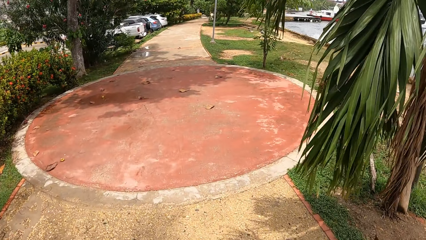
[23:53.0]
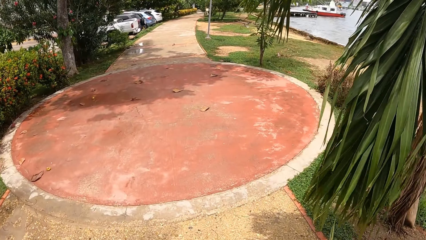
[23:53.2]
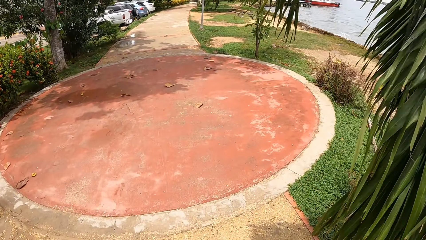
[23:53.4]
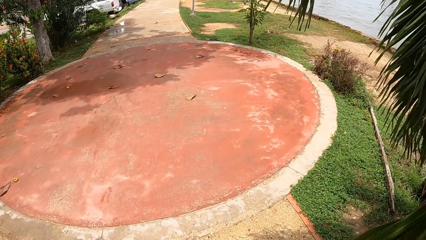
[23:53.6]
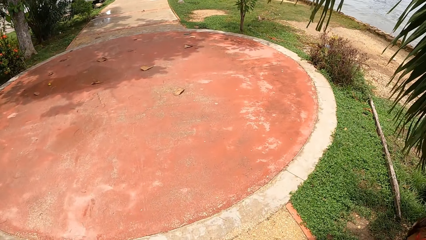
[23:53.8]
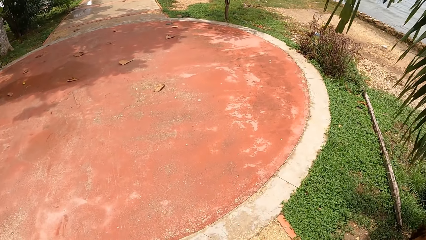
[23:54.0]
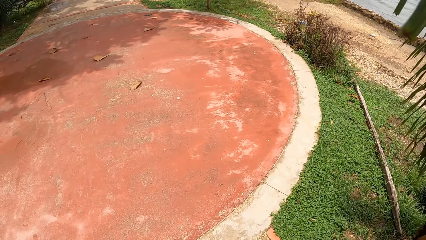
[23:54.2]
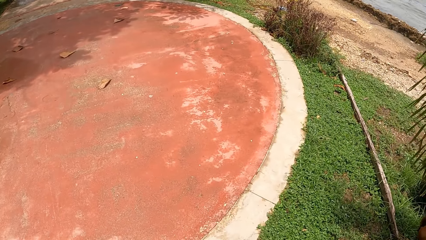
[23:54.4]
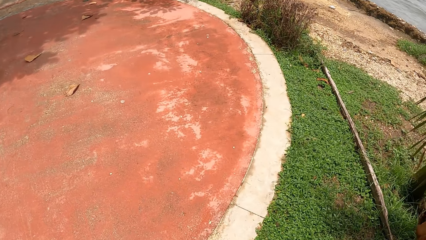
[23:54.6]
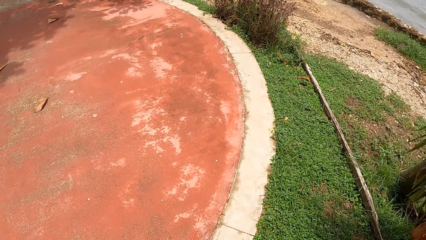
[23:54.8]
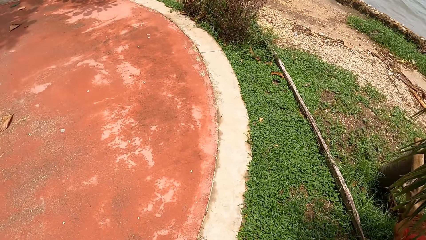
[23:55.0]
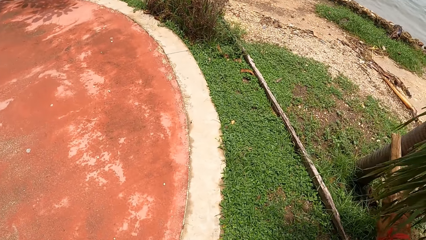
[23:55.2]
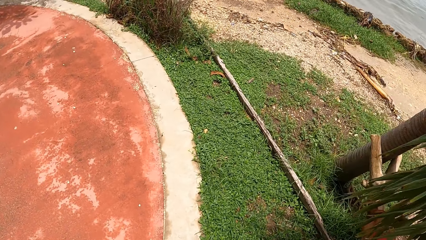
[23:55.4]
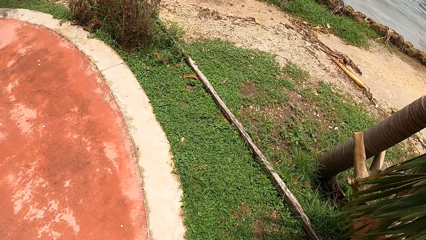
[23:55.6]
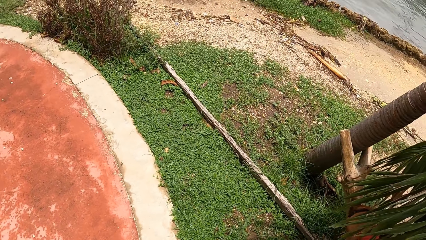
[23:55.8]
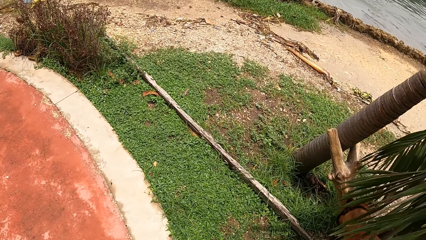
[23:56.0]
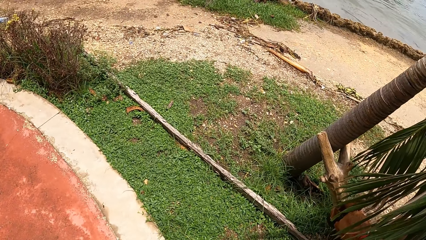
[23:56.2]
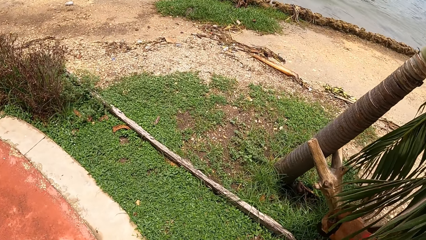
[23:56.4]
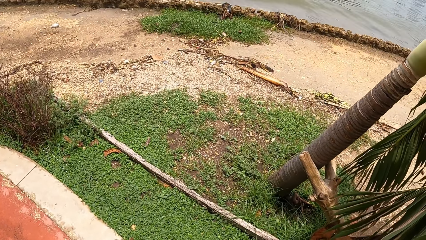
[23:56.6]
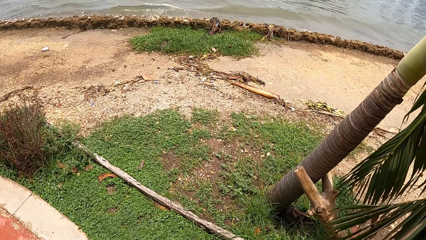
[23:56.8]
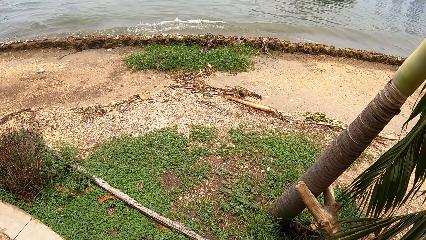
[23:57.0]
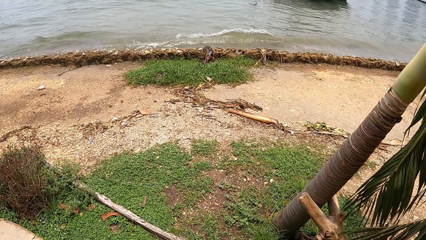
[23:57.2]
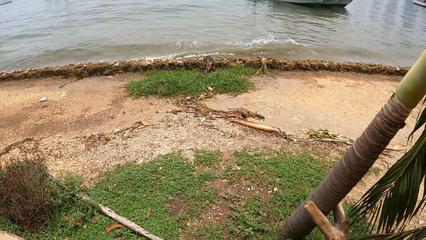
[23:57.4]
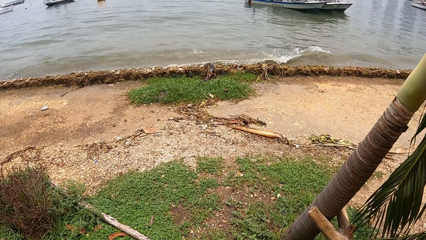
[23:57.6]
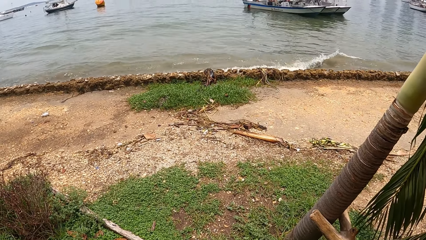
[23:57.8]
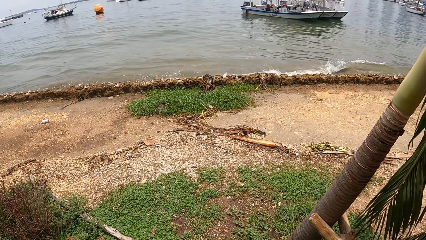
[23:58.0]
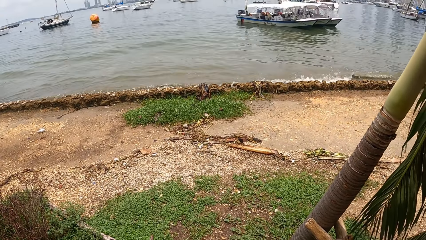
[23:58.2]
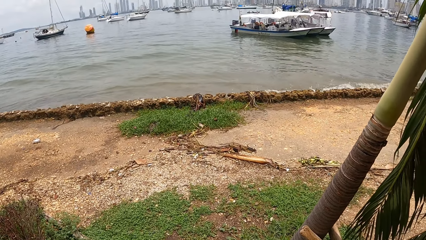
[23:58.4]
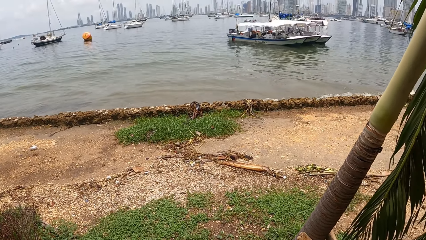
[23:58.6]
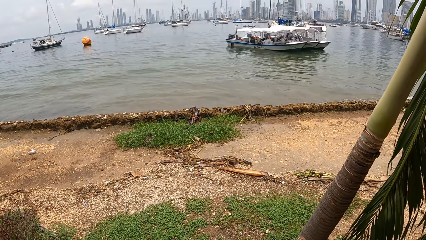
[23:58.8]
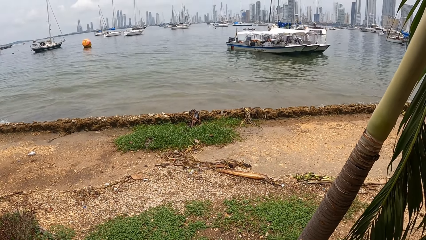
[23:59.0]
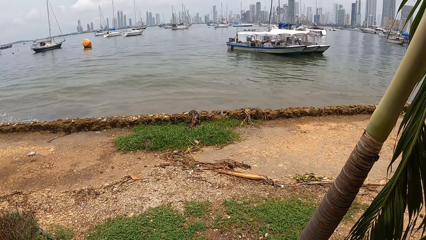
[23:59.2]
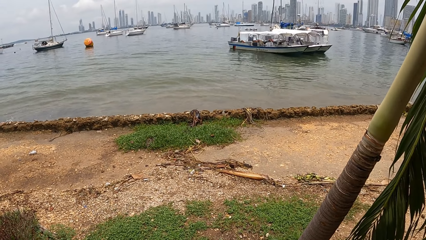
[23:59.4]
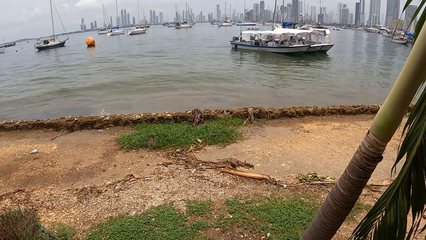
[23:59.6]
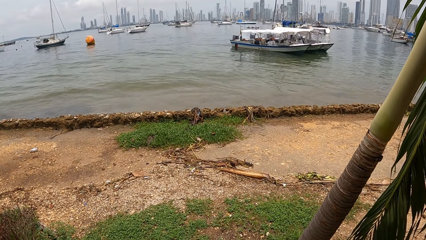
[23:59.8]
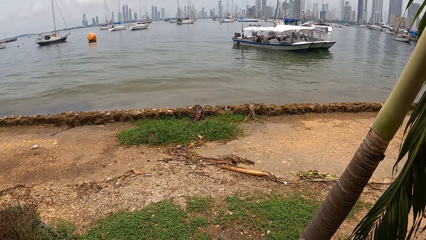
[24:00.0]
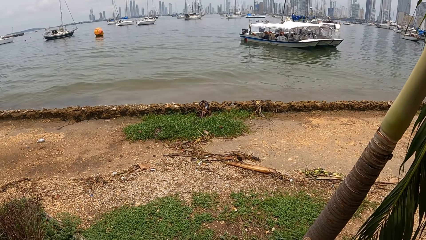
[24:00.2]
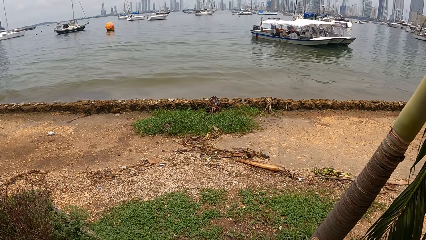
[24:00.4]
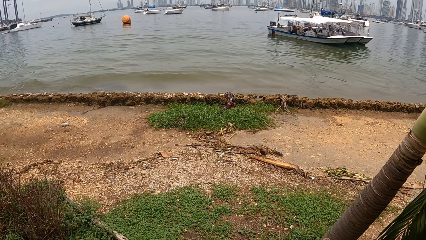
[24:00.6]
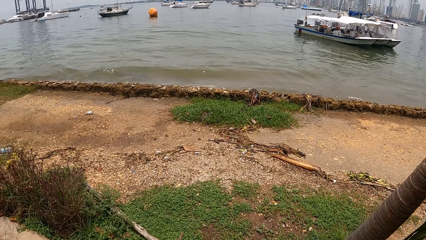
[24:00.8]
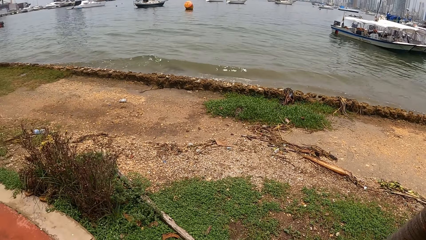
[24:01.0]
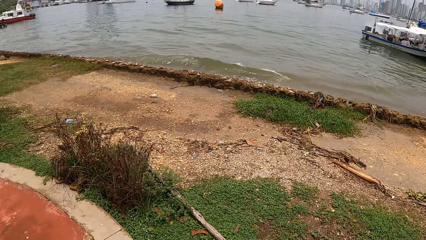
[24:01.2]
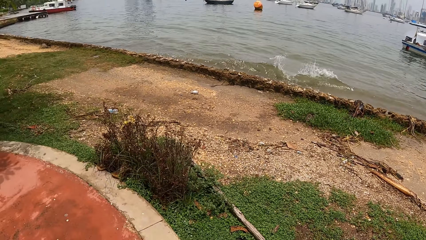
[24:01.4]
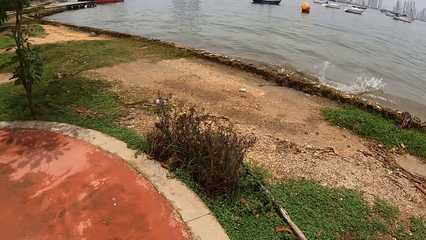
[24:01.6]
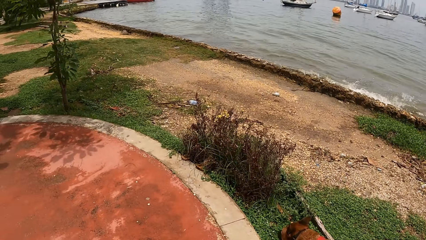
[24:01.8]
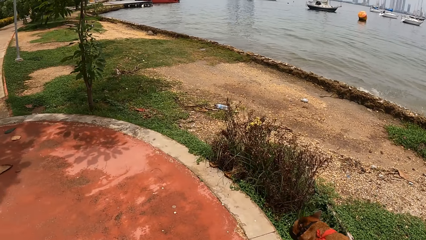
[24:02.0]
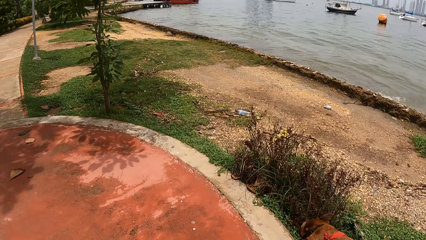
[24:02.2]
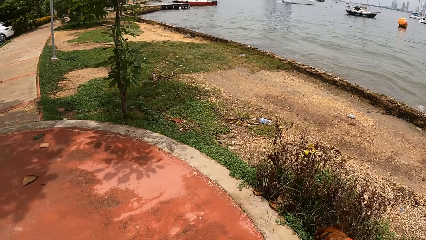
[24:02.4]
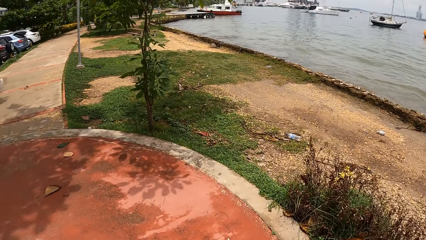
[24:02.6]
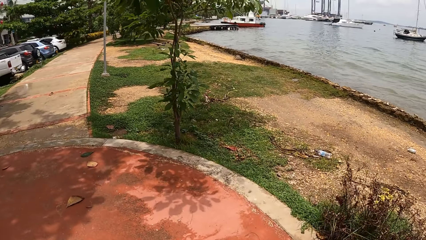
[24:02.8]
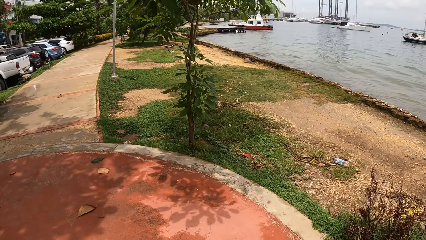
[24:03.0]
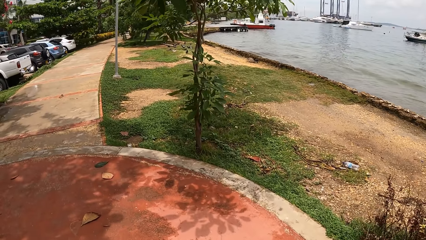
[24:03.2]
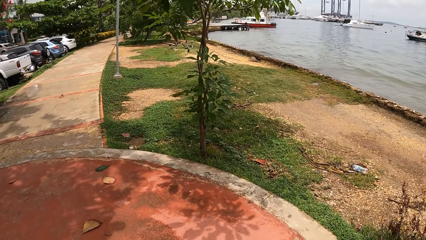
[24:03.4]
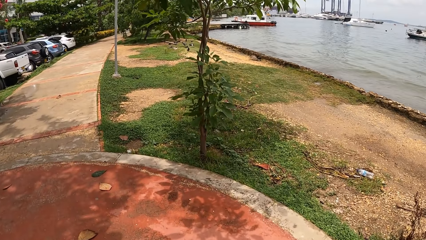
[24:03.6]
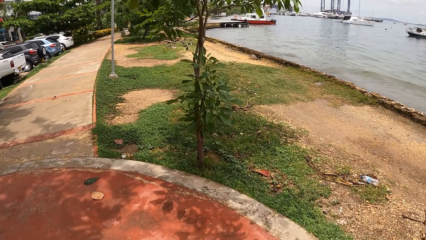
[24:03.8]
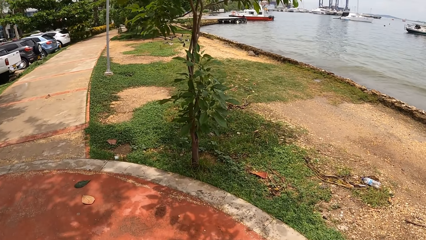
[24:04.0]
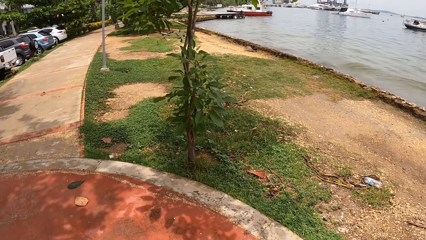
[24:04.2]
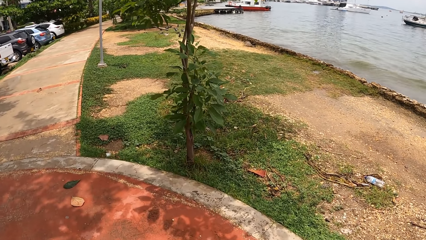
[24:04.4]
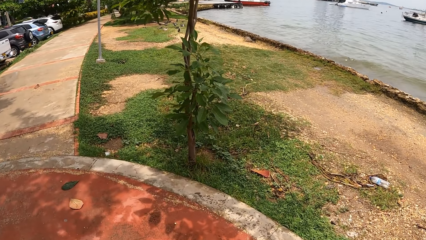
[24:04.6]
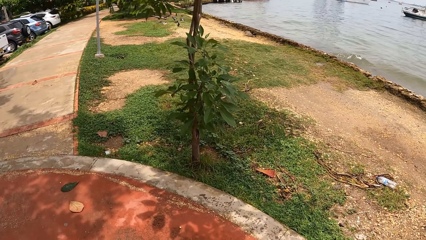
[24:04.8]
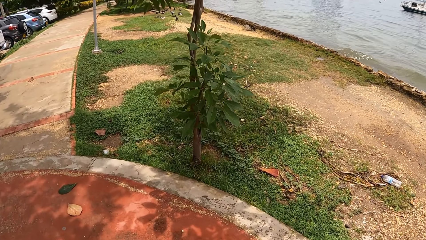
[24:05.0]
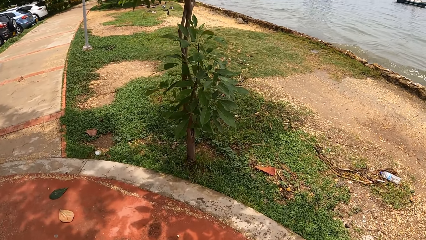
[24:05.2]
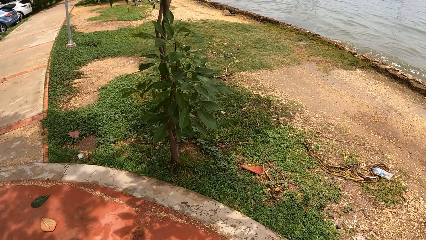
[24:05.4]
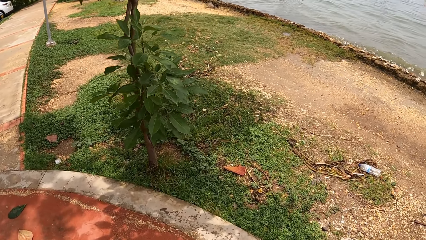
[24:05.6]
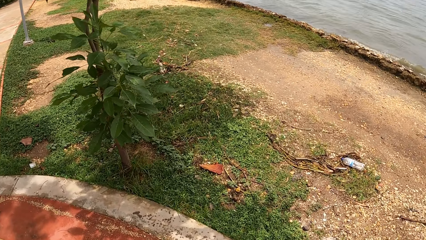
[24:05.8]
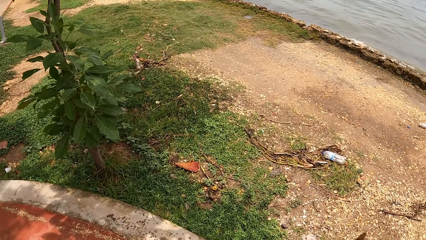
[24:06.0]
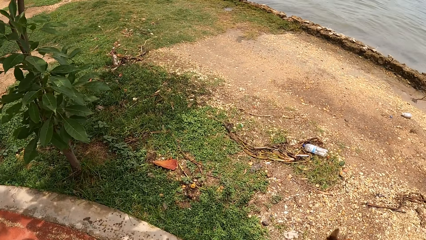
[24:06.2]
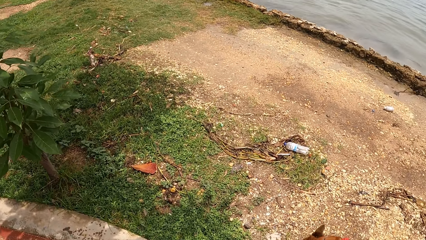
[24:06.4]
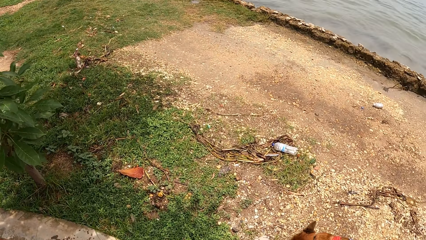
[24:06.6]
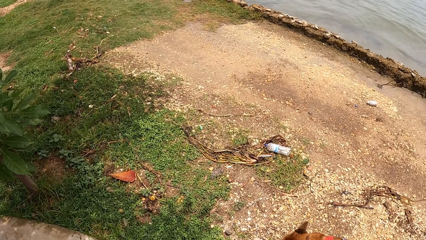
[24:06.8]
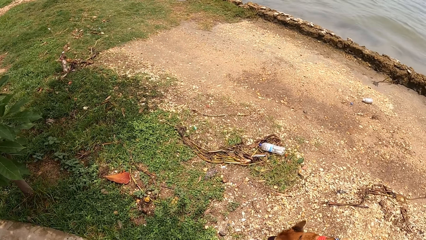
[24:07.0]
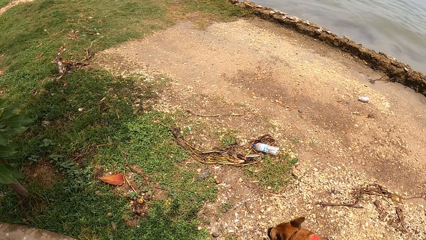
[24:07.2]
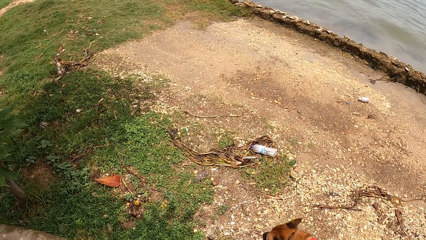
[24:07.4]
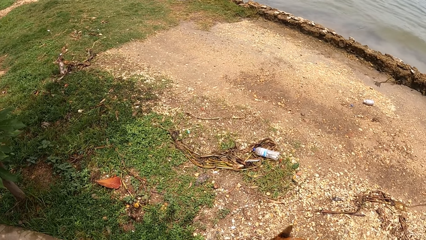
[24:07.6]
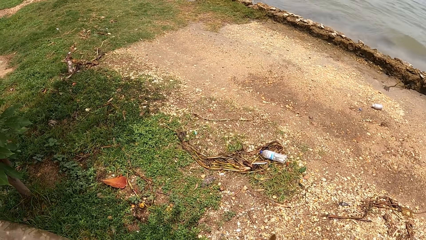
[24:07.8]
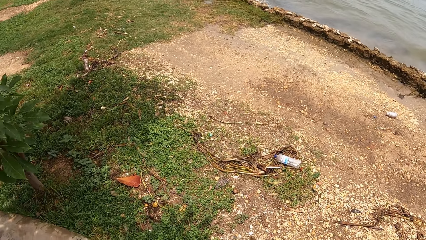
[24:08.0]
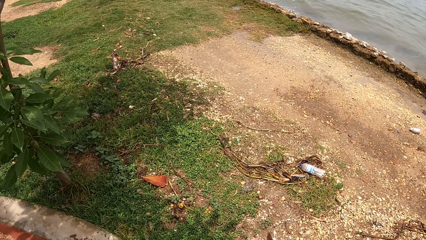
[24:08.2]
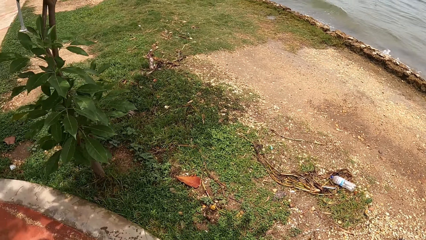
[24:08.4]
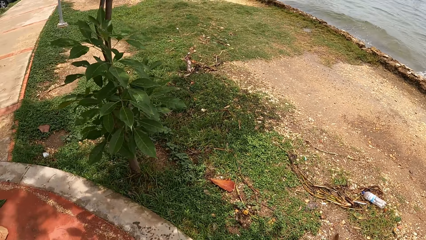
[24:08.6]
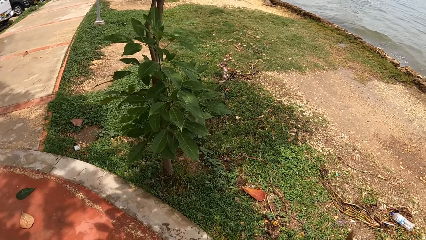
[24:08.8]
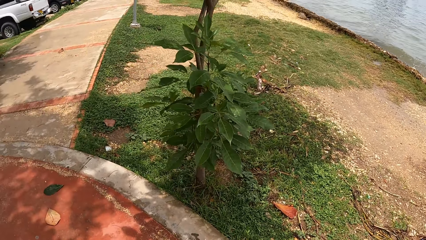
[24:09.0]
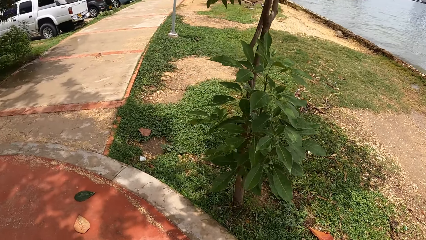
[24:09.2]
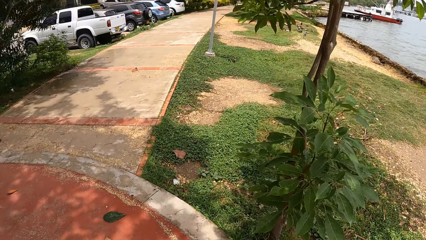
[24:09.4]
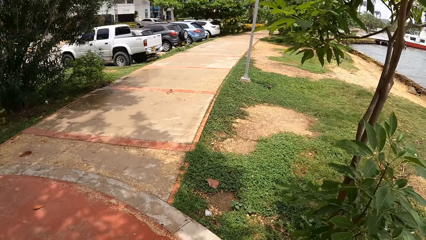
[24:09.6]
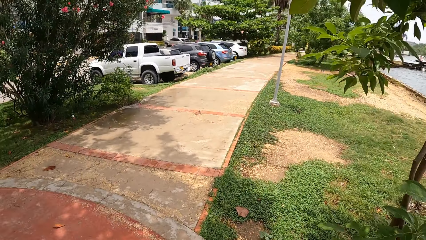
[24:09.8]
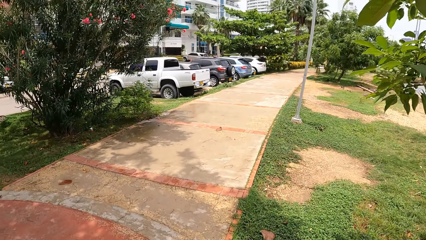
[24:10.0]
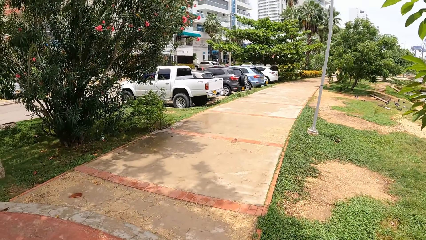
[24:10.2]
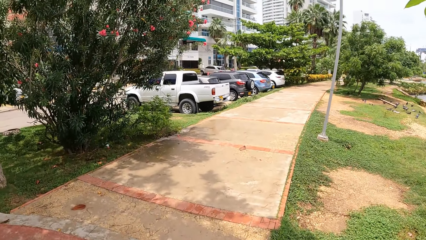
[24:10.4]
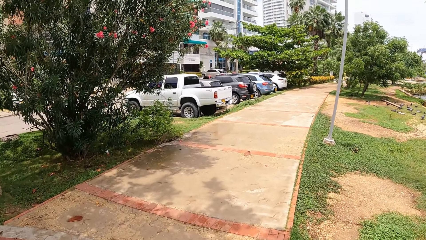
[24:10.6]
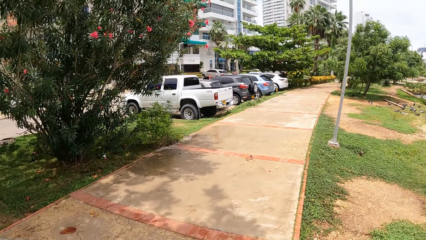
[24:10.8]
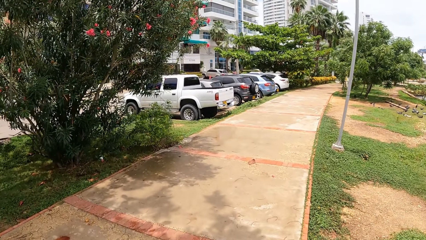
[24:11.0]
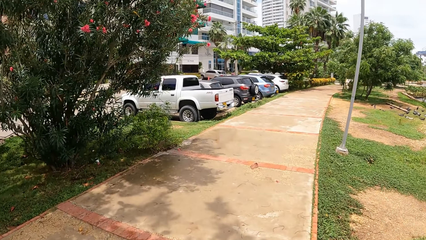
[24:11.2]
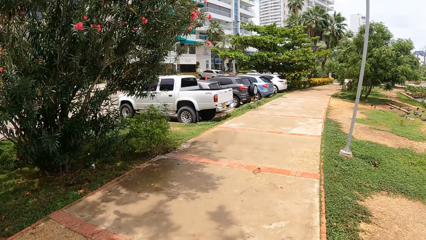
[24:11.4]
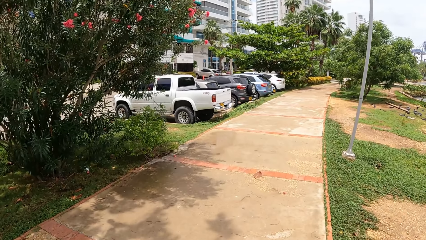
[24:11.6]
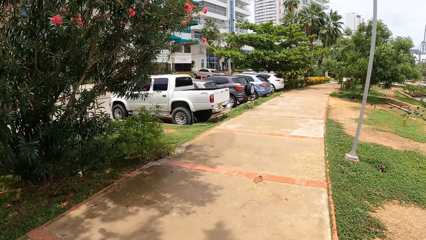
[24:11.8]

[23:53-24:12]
The camera wearer looks around a sidewalk. They stare at the boat. They look around a park. They walk the dog along the sidewalk. They look around the park. They stare at the dog. They walk the dog along the sidewalk.
